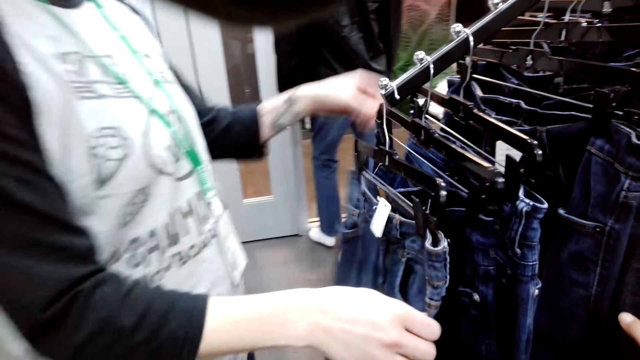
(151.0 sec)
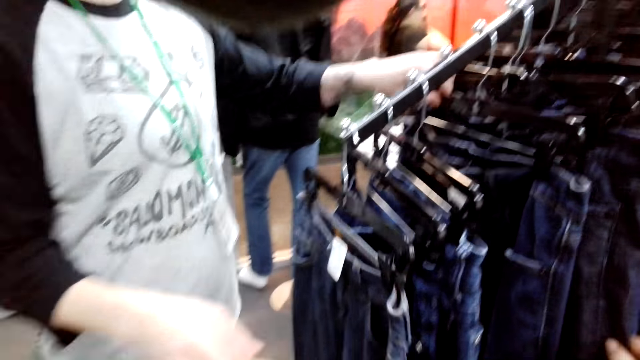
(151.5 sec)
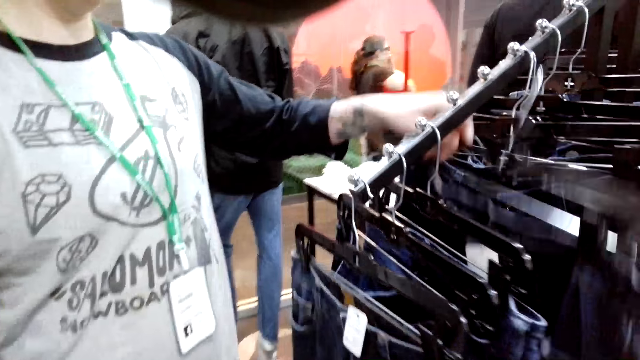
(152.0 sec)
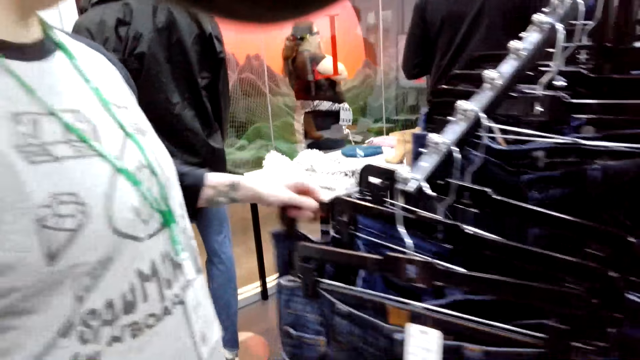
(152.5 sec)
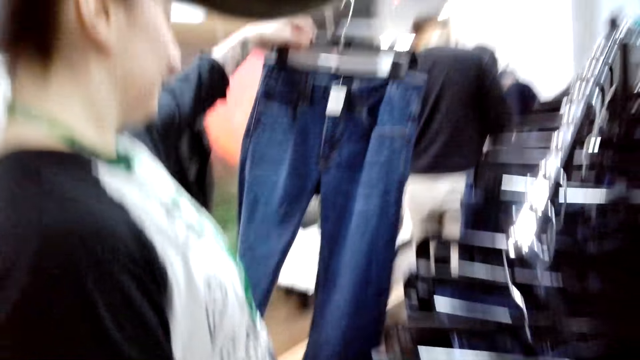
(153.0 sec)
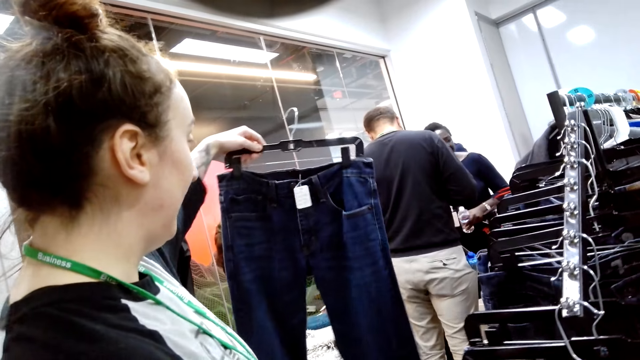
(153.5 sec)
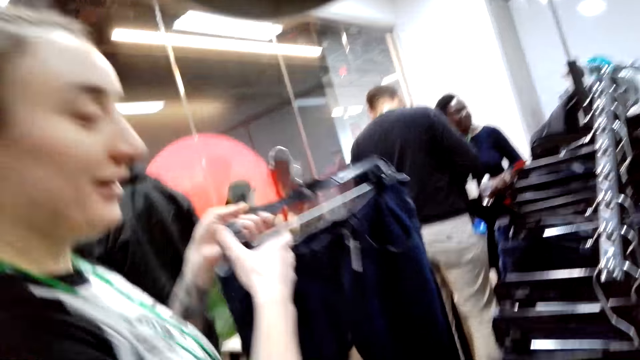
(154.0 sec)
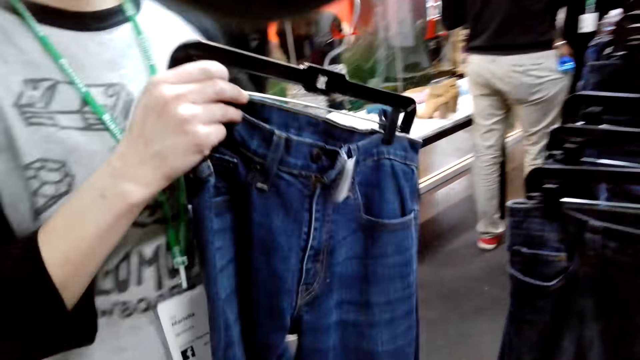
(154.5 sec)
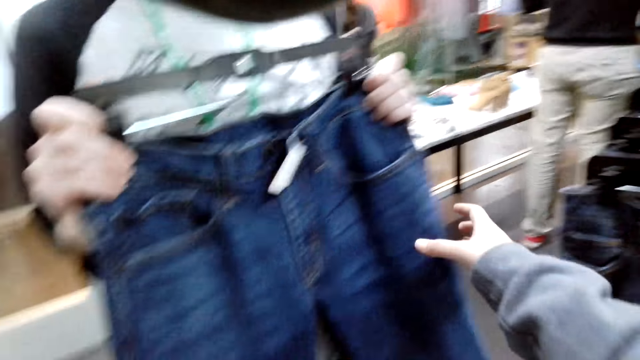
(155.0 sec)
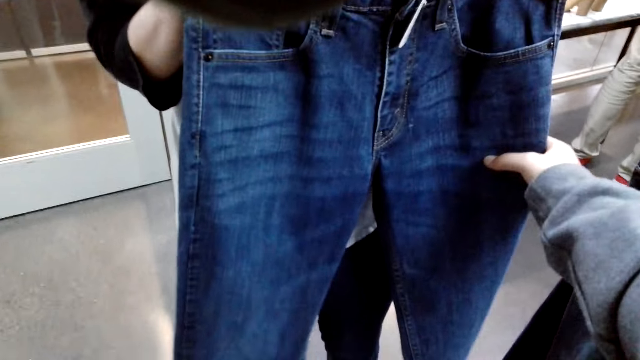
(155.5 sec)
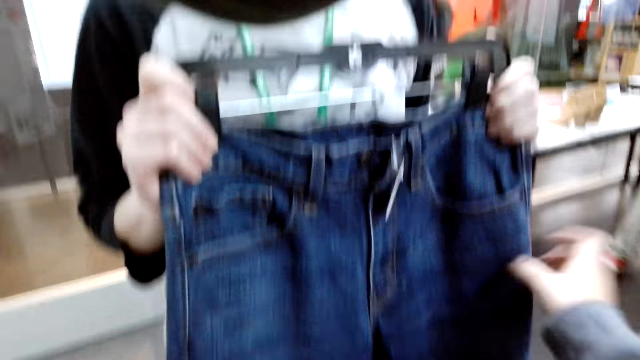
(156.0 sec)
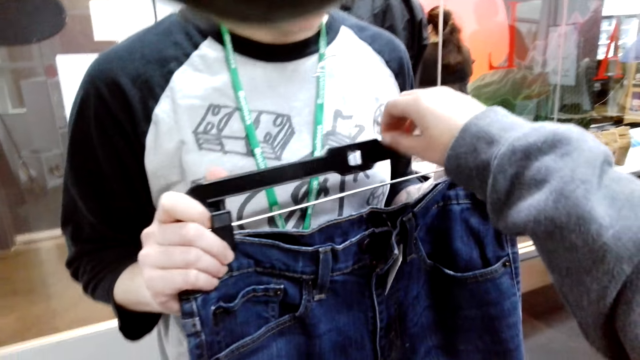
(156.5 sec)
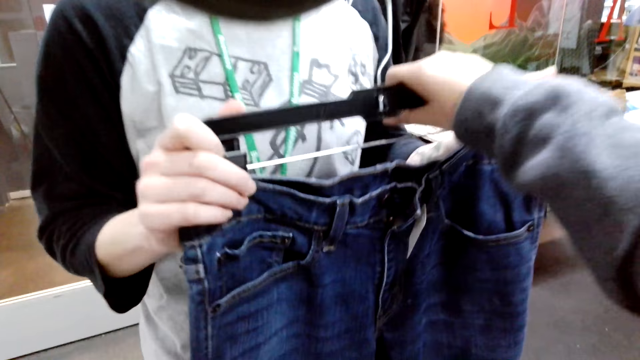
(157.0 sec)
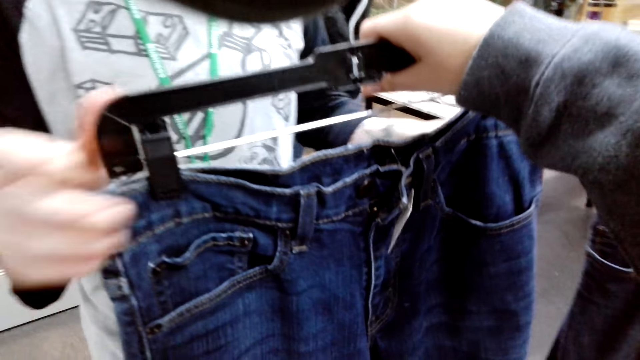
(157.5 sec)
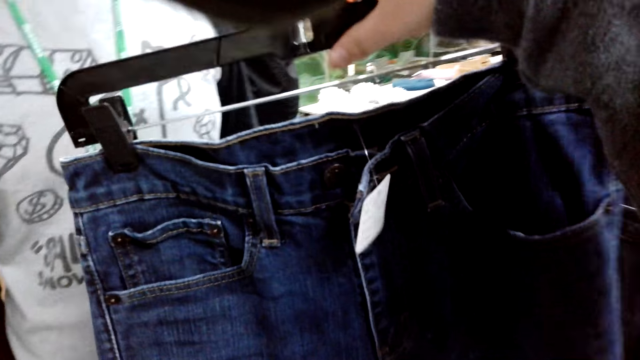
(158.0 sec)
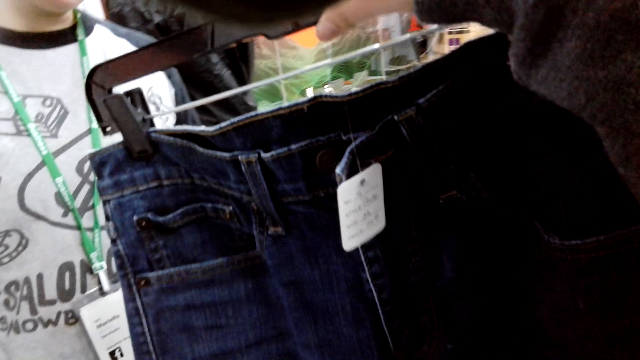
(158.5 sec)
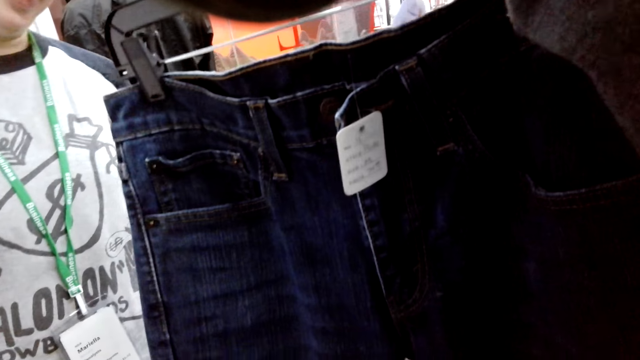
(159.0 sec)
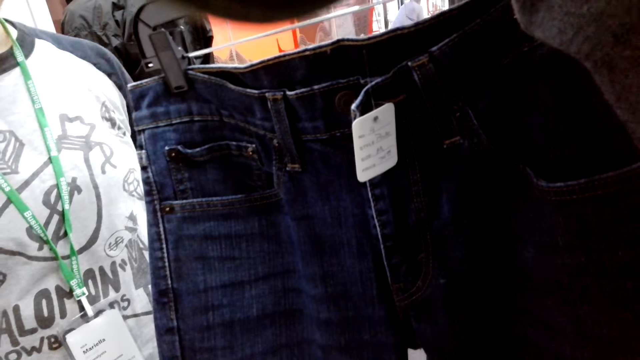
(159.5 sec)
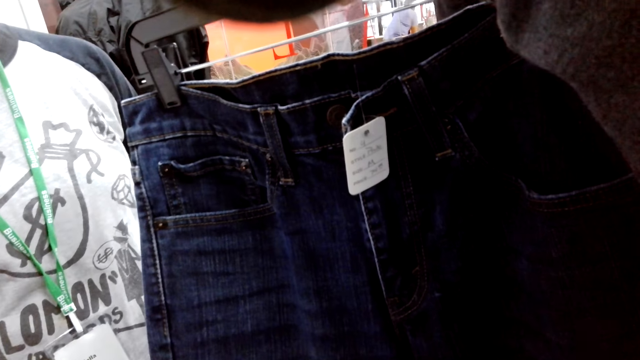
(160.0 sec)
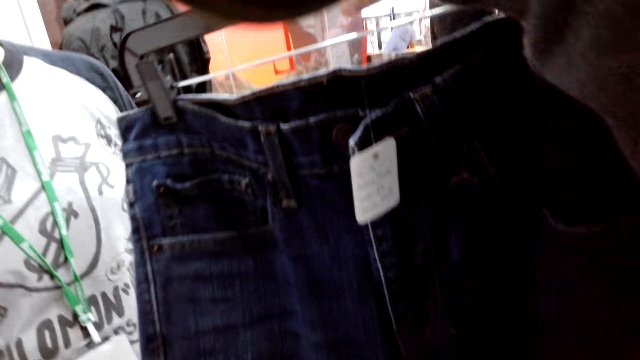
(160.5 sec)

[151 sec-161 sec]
A lady looks for a trouser. The lady checks out pants. The lady picks up the trouser and shows the trouser to the camera wearer. The camera wearer holds the trouser. They touch the pants. They take the pant.

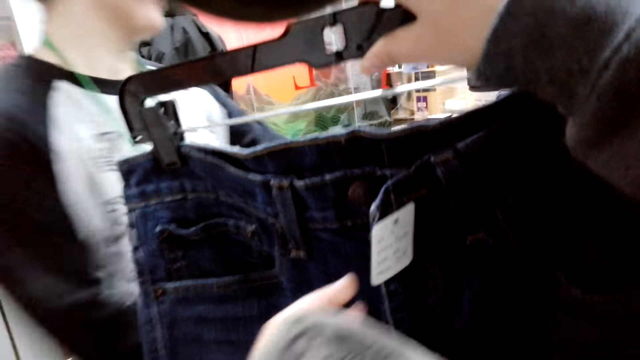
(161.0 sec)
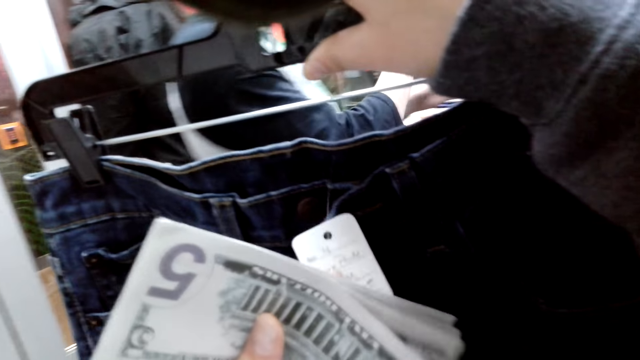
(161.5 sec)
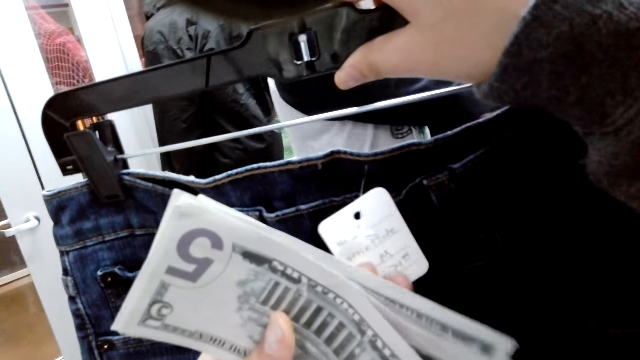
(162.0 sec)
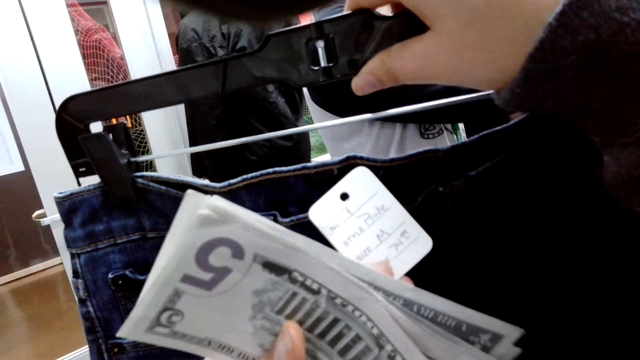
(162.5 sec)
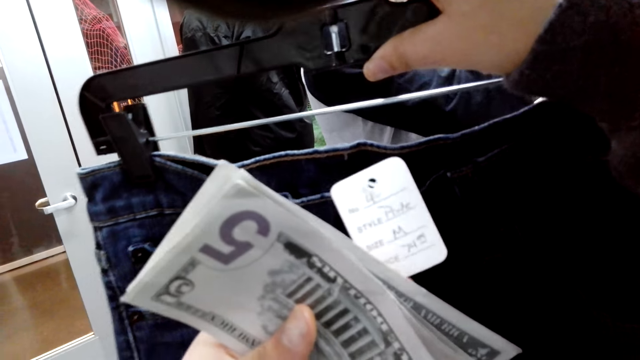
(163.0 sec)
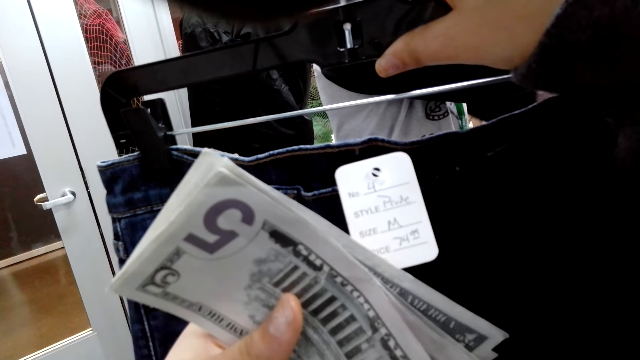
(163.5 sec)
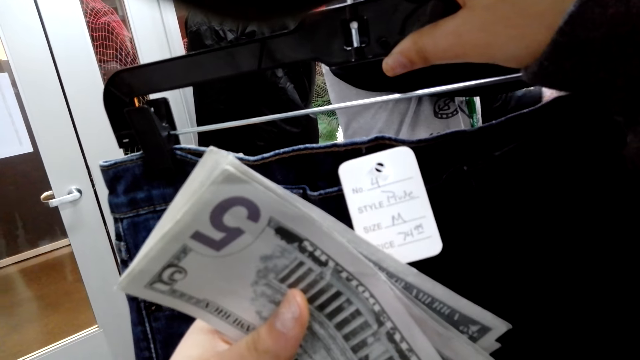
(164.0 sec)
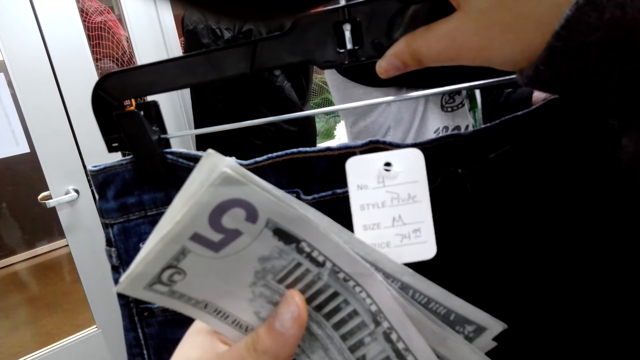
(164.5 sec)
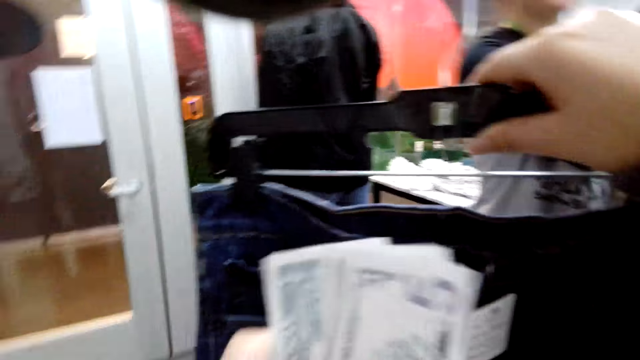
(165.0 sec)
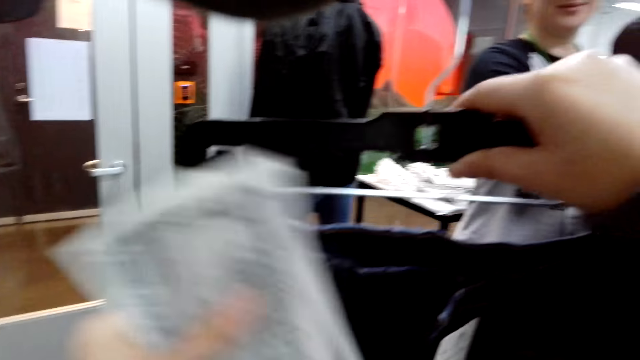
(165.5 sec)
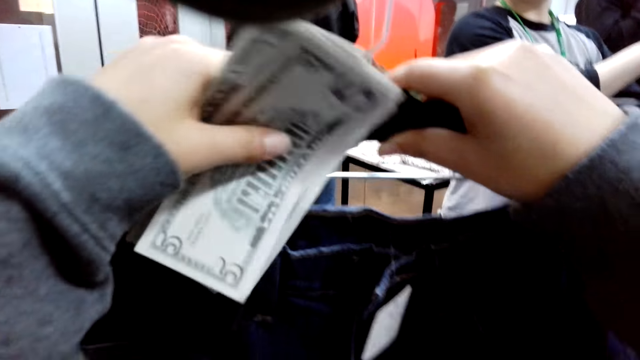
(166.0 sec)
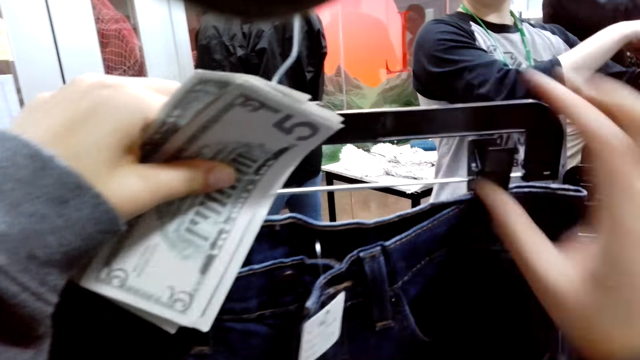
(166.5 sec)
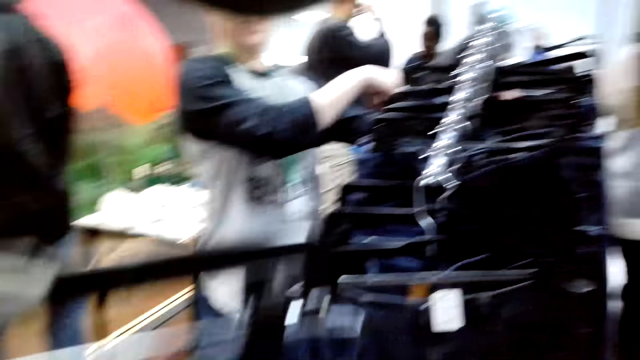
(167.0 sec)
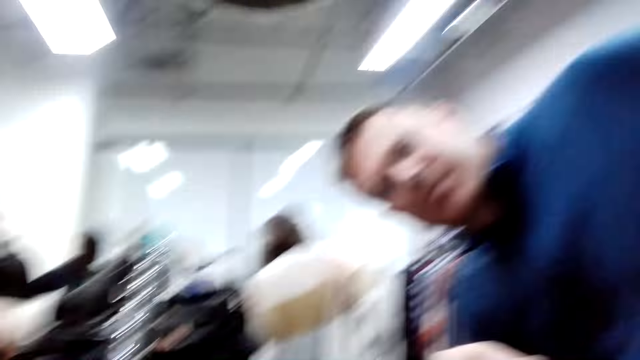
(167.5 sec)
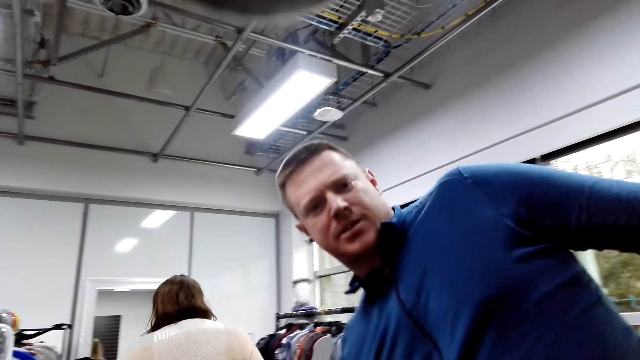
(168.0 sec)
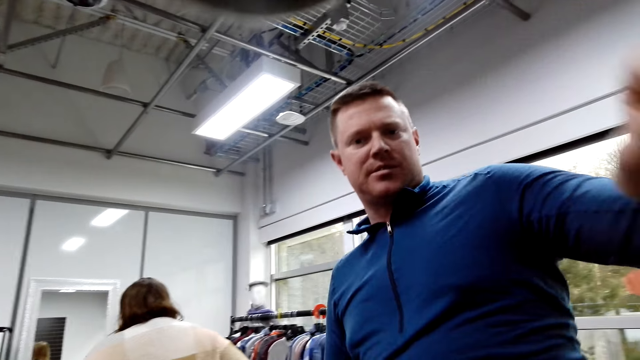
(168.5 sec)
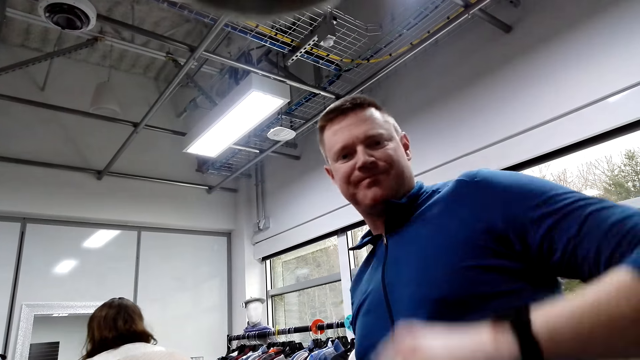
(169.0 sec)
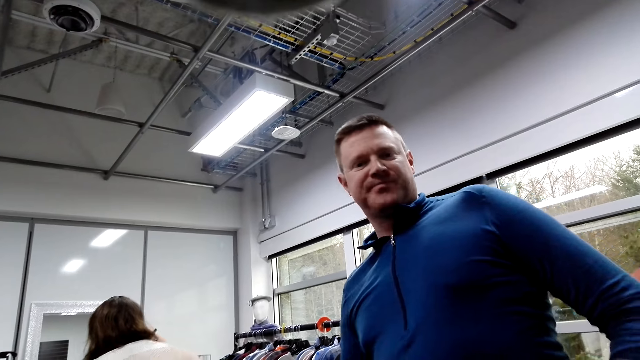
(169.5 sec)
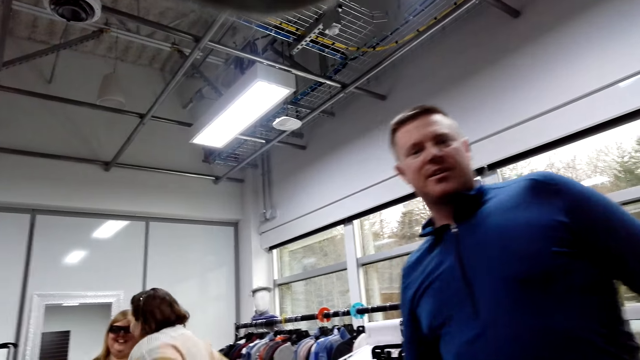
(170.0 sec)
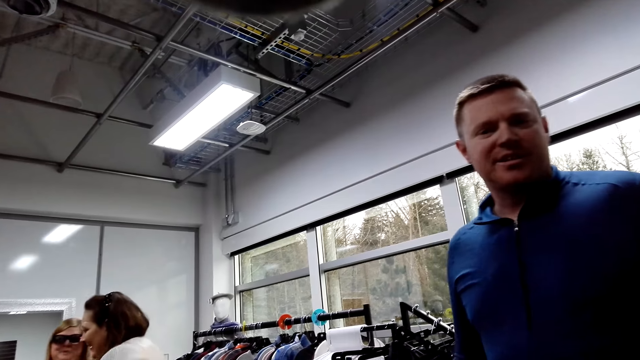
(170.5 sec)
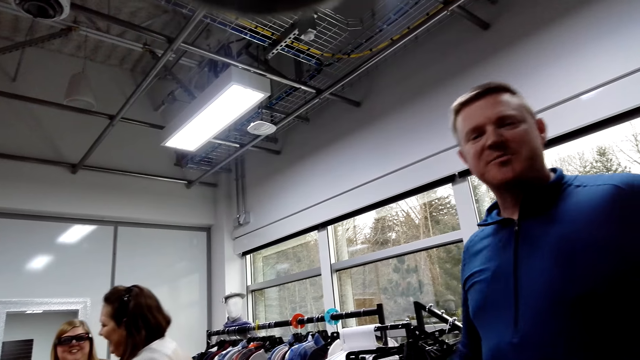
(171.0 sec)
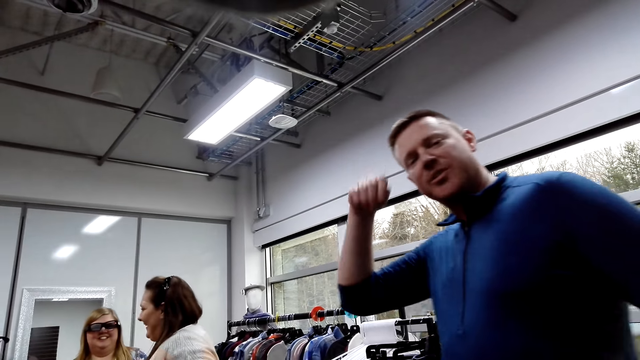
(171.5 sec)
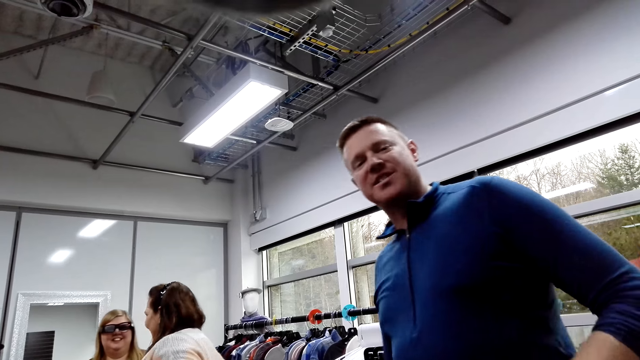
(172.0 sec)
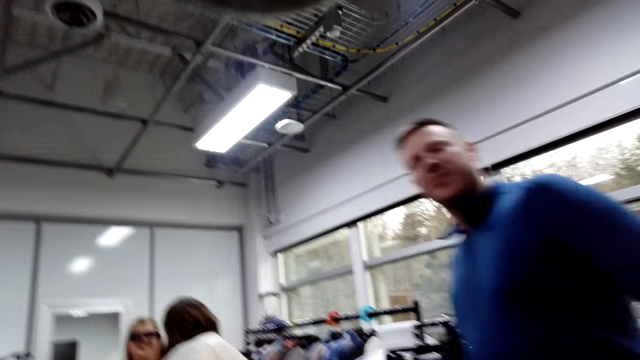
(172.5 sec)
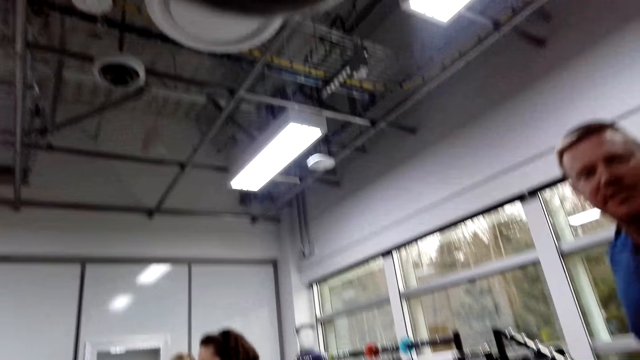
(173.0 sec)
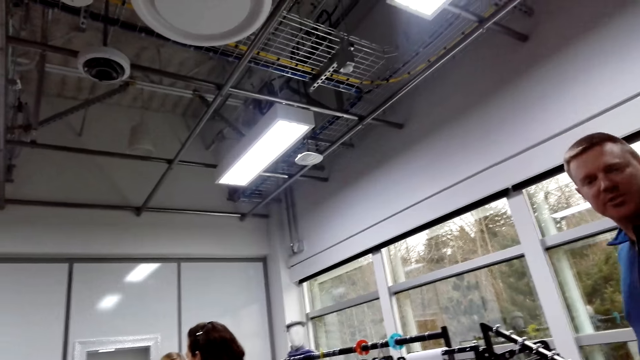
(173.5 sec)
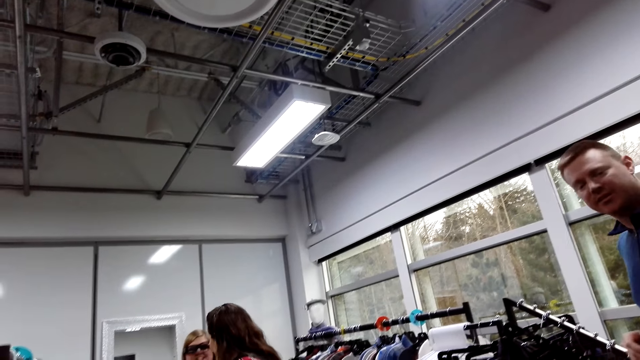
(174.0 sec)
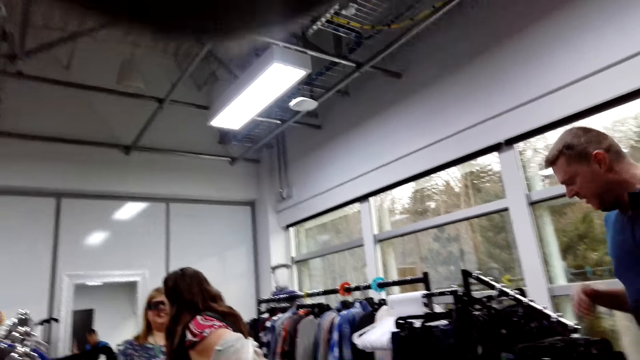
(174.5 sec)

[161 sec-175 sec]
The camera wearer holds money. They look at the tag on the trouser. A man looks at the camera. The camera wearer looks around. The man converses with the camera wearer and walks back.
